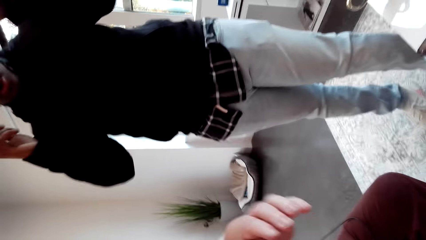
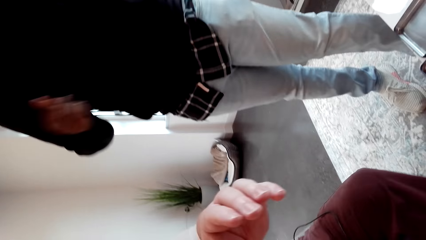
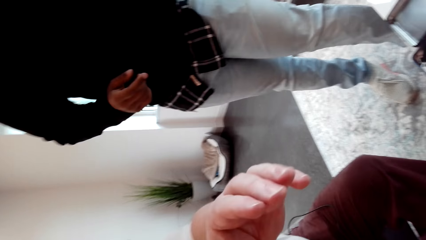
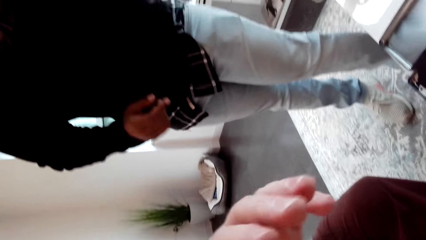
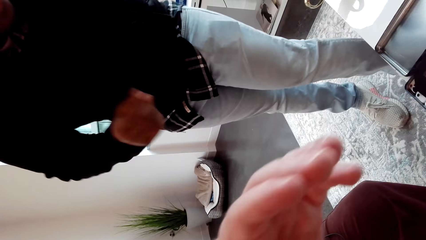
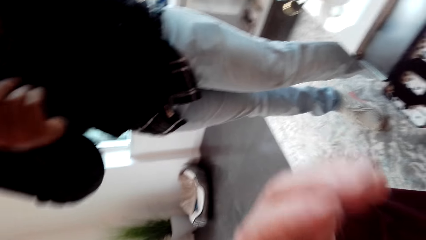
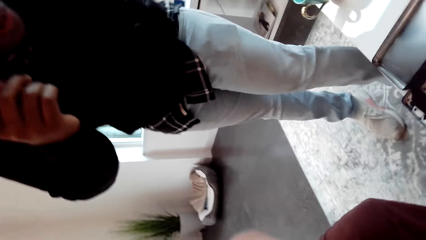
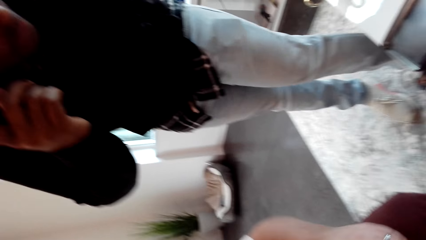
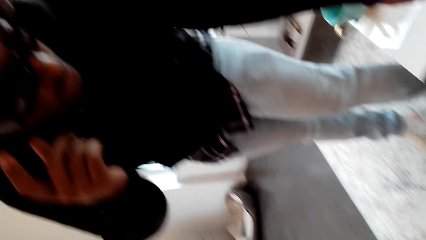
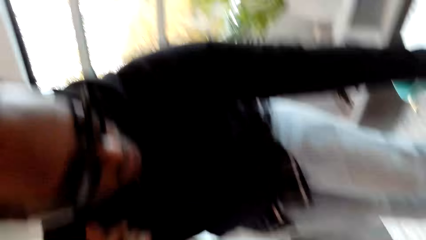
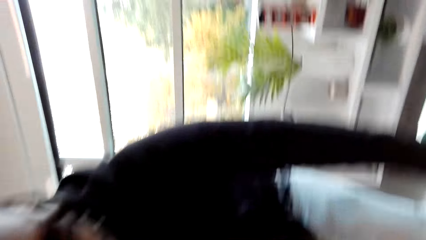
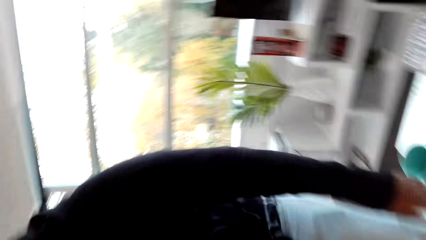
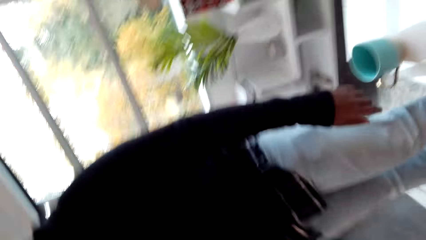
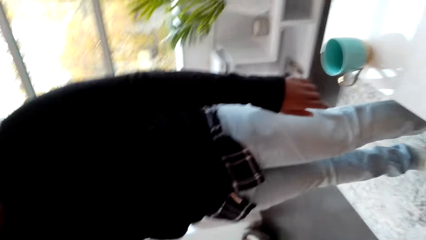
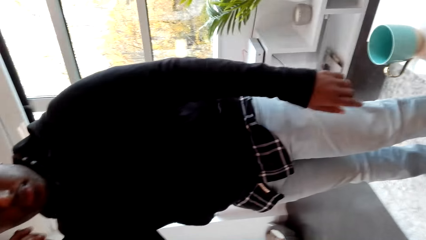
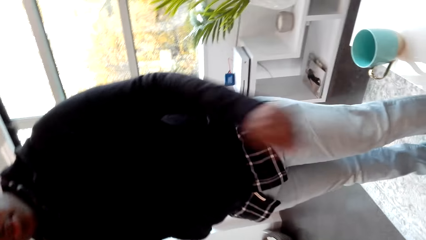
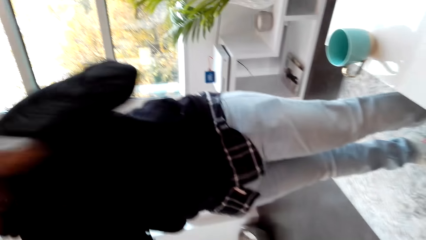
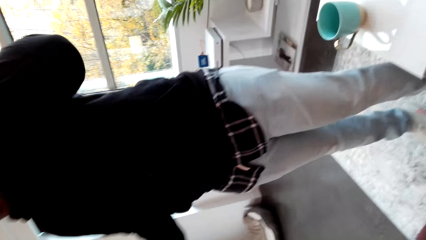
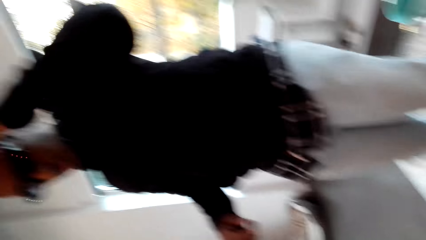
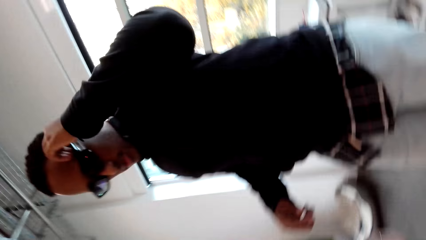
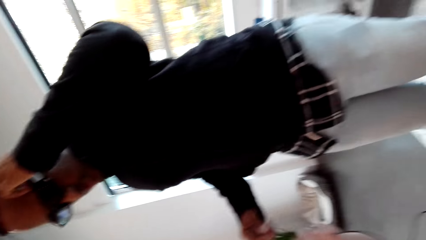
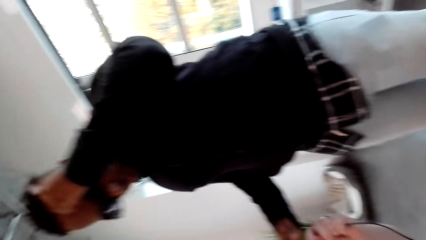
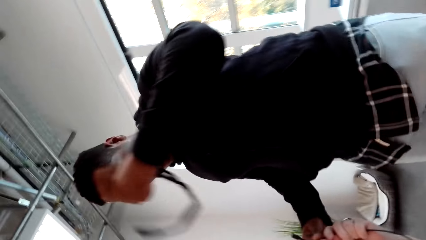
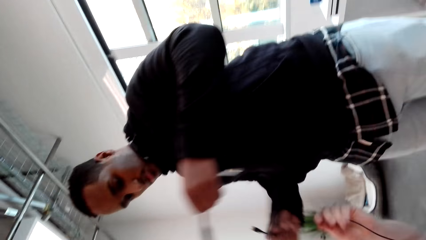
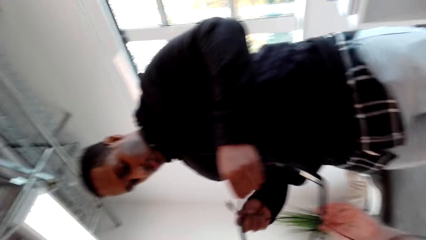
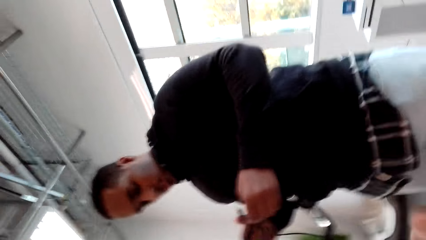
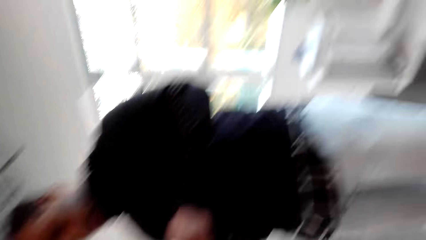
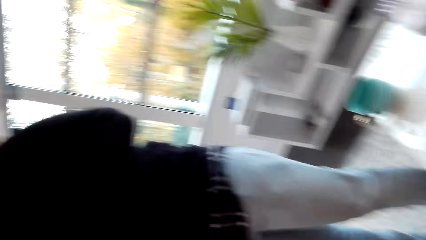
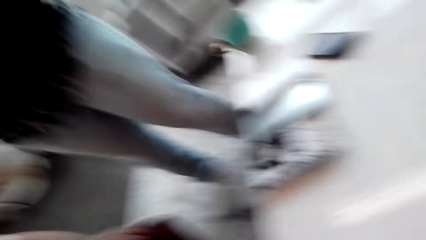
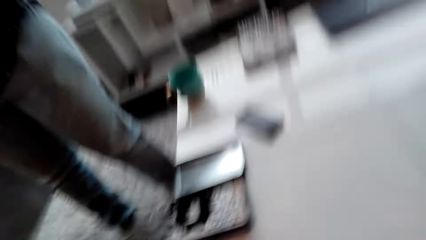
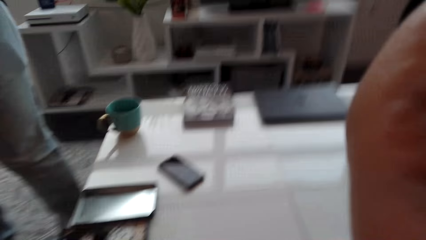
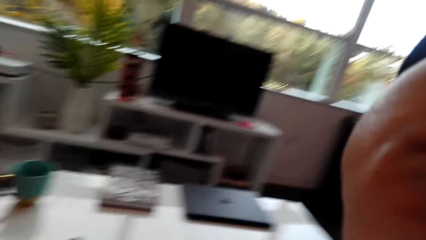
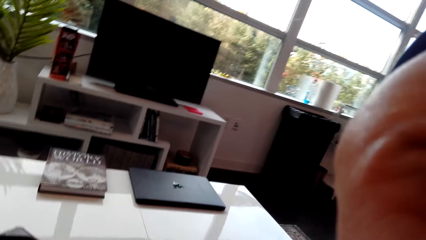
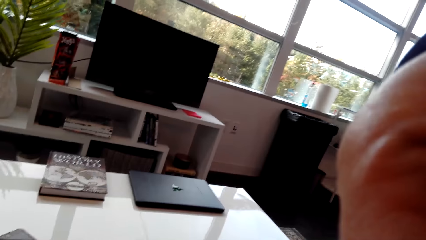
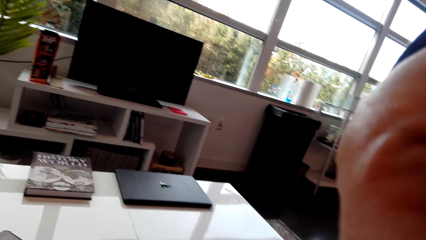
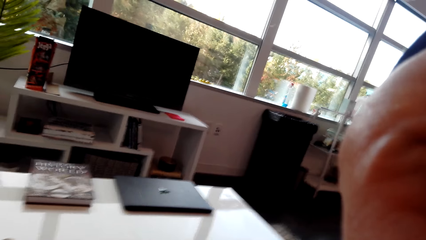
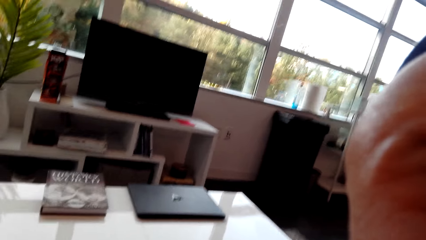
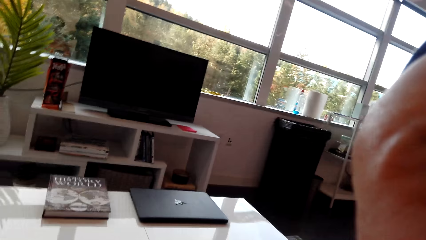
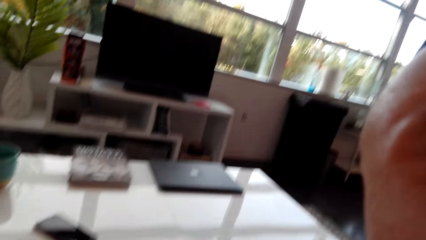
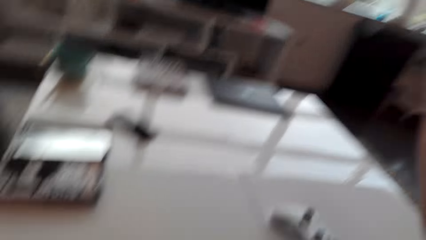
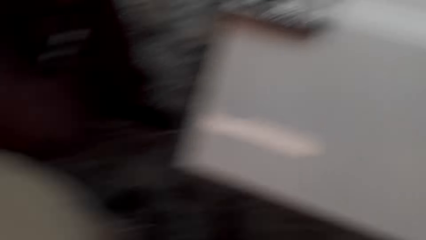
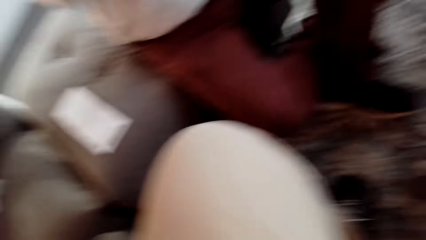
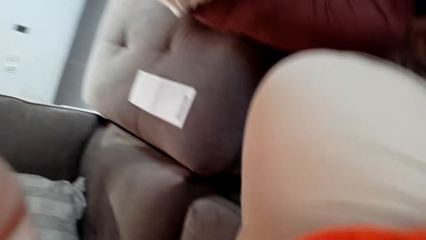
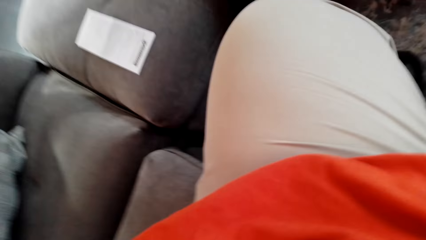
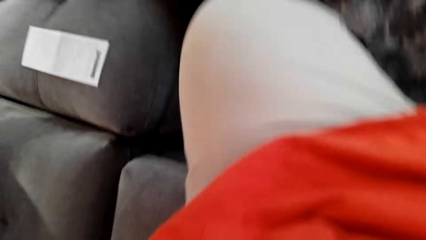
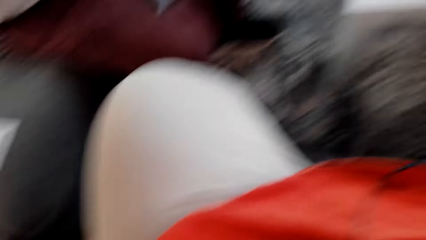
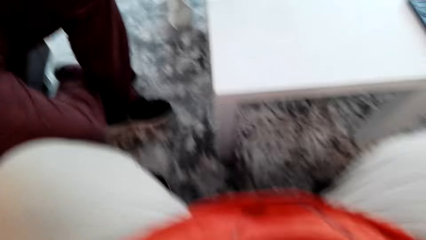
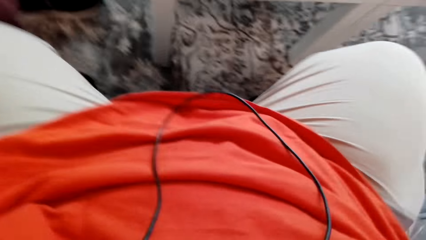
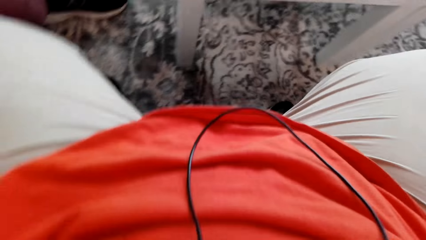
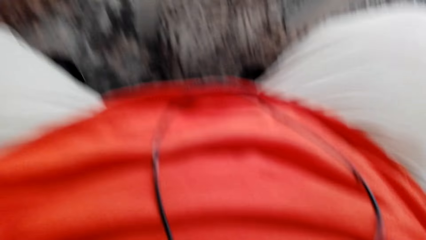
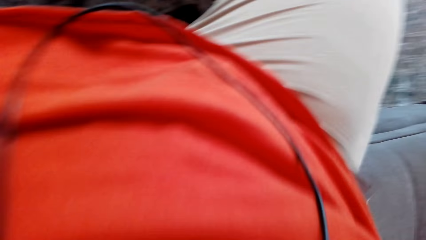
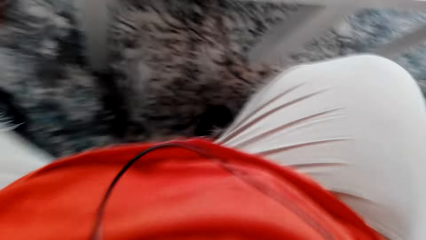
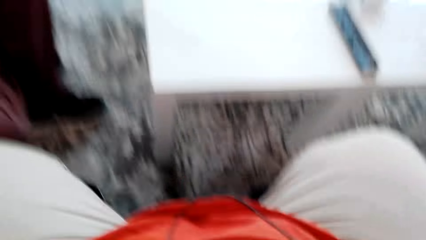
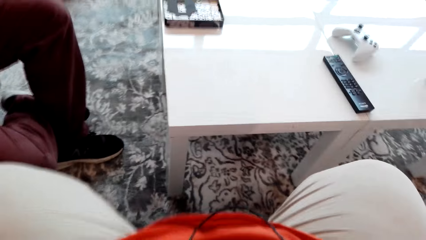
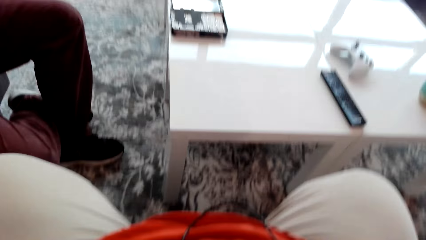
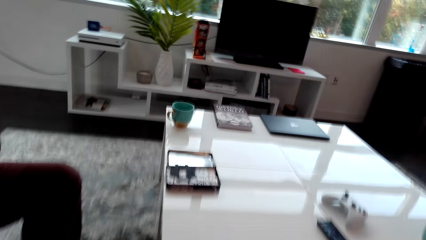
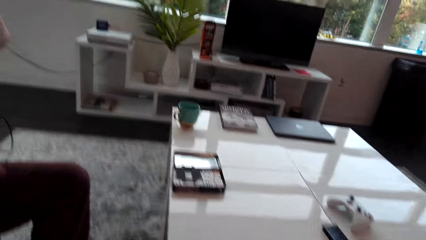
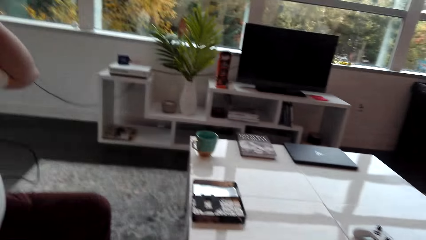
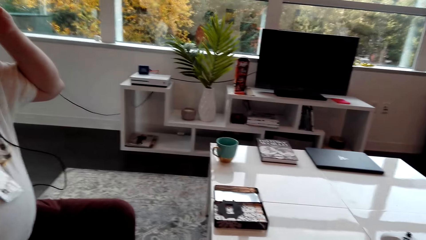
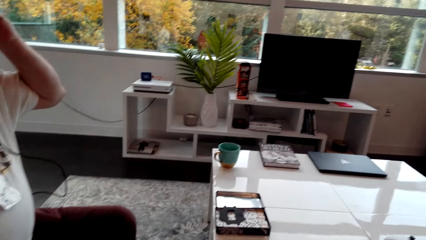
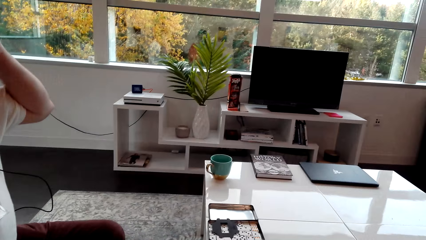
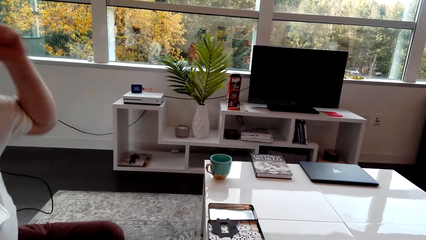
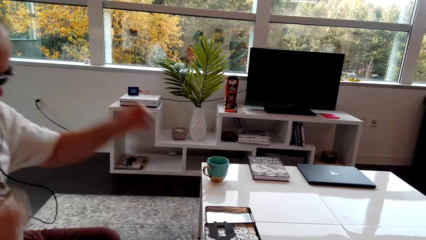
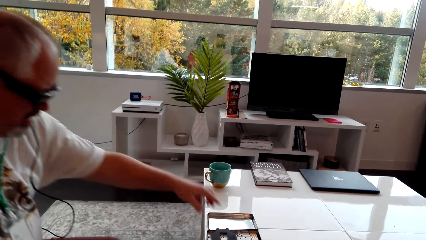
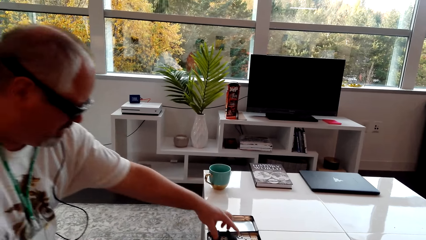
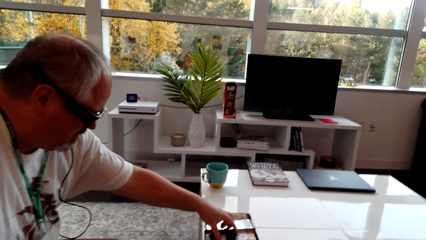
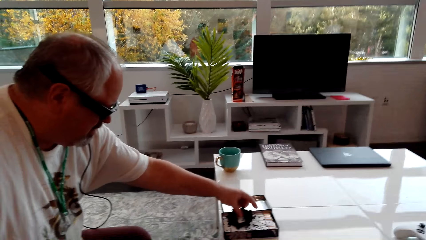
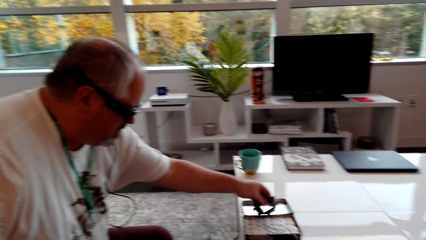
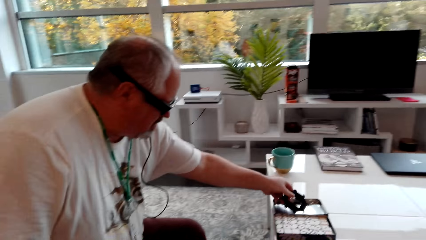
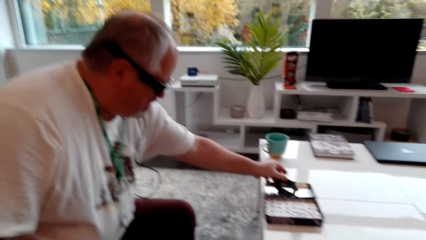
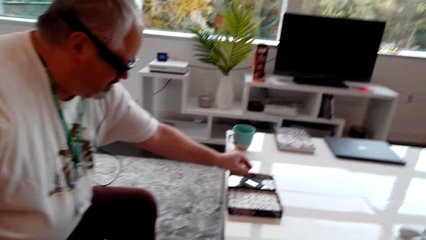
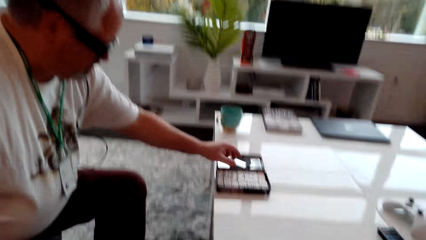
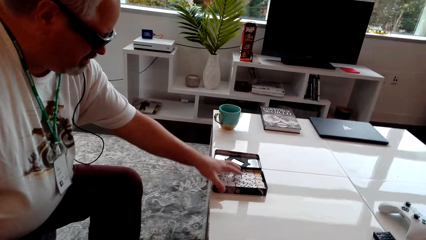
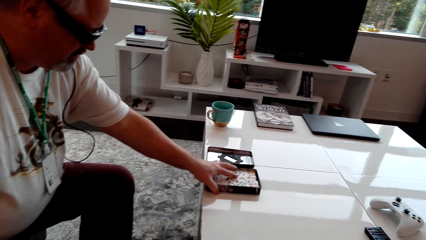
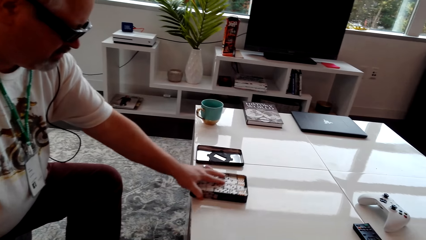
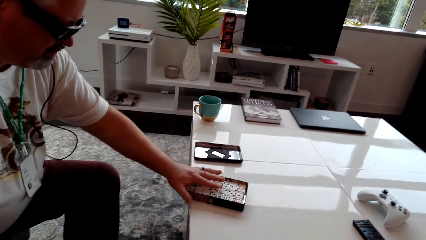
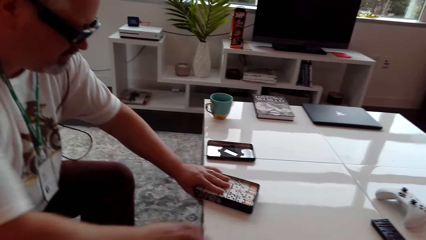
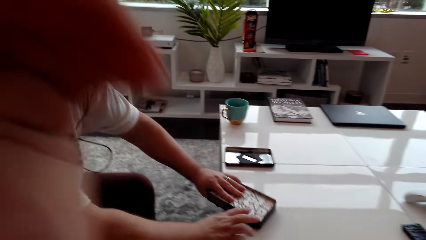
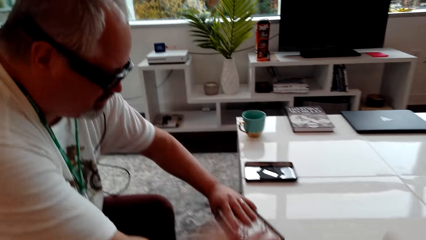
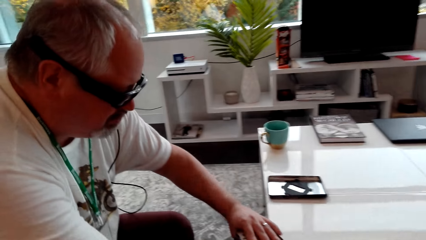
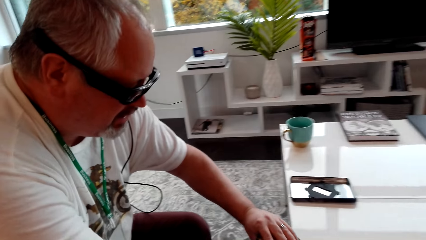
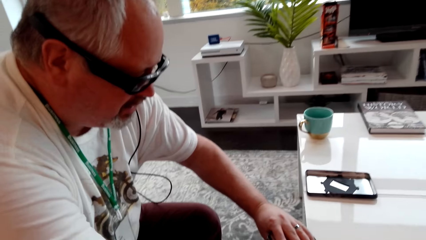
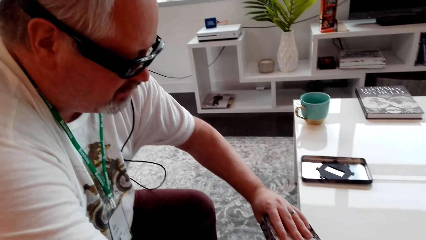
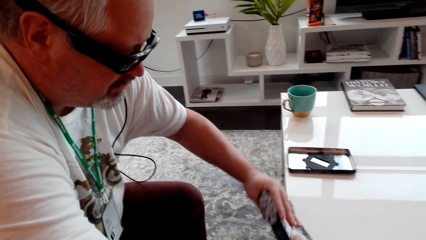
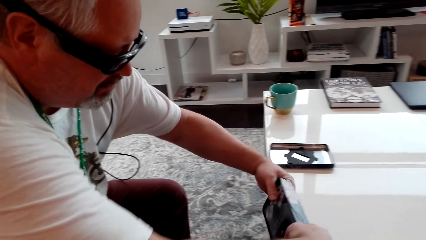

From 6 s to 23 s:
The camera wearer looks around. A man removes the eye glass. The camera wearer passes the camera to another man. They look around. A third man moves a black card and touches a card. The third man picks up a box with domino dice and pushes a container on the table.
